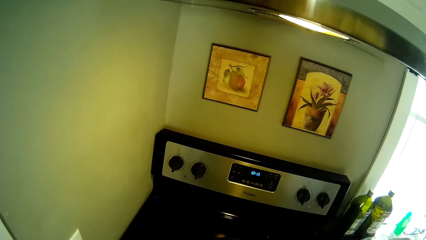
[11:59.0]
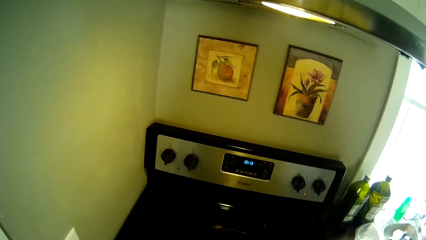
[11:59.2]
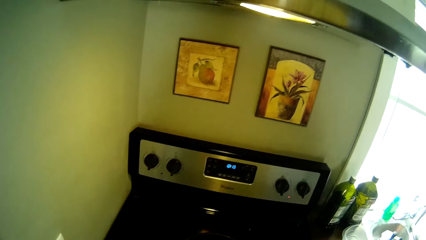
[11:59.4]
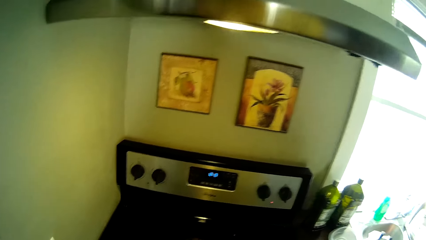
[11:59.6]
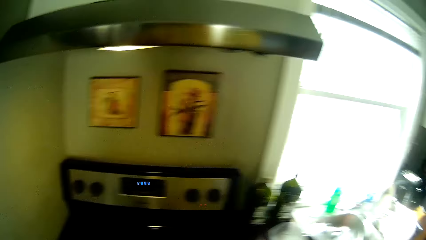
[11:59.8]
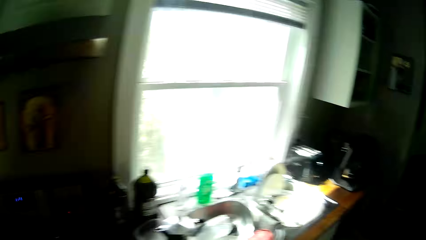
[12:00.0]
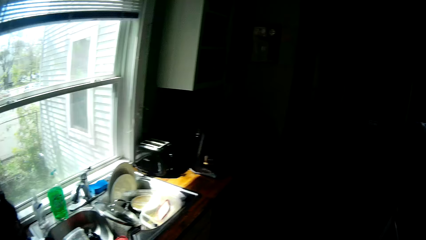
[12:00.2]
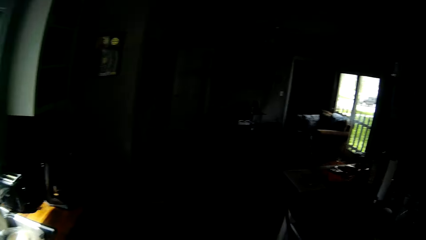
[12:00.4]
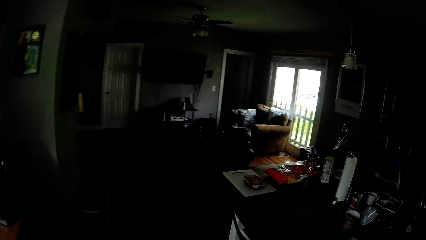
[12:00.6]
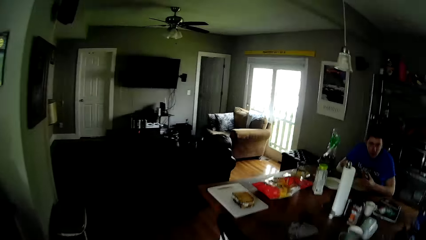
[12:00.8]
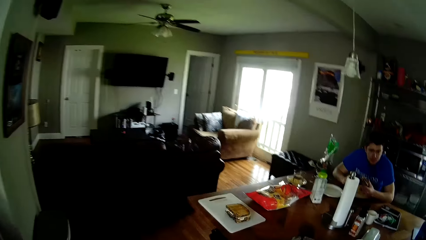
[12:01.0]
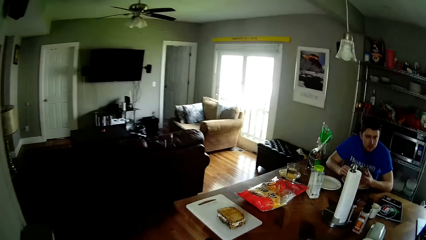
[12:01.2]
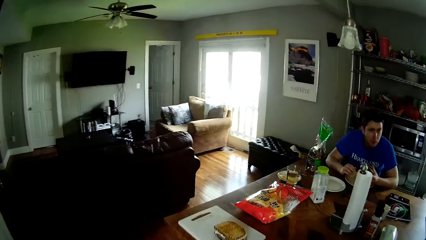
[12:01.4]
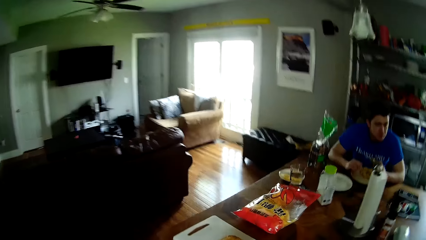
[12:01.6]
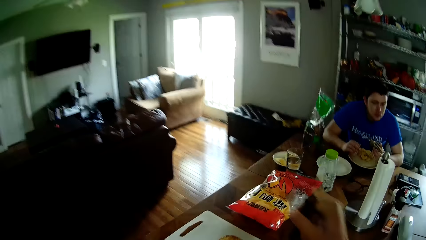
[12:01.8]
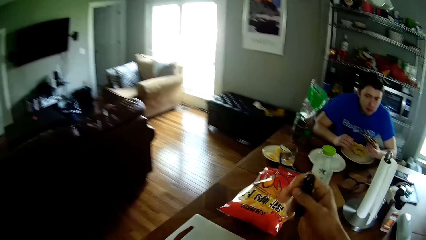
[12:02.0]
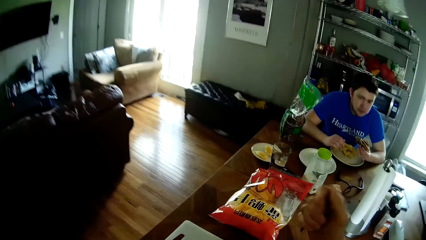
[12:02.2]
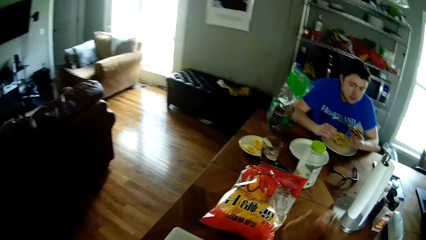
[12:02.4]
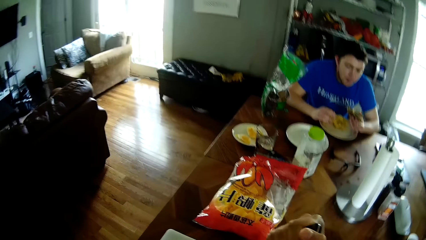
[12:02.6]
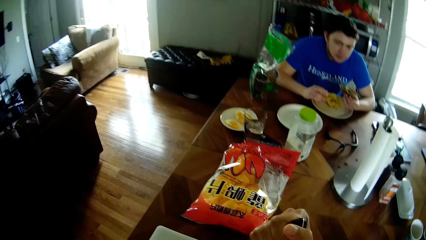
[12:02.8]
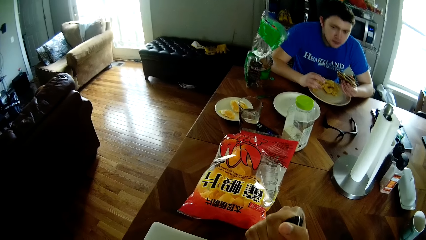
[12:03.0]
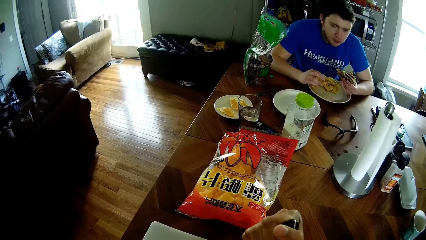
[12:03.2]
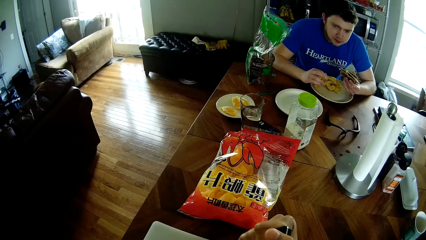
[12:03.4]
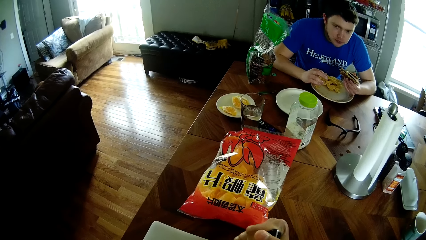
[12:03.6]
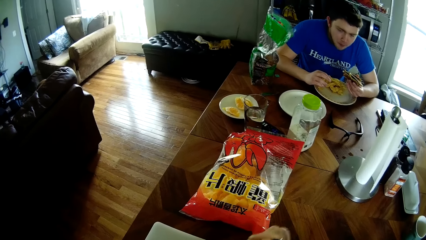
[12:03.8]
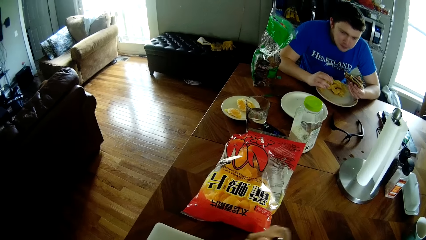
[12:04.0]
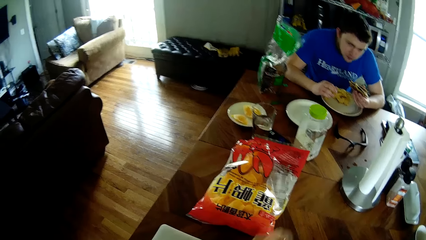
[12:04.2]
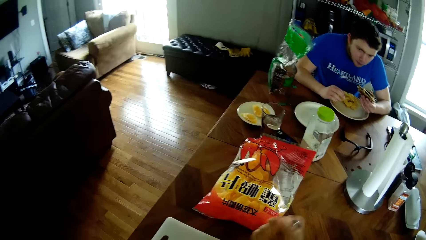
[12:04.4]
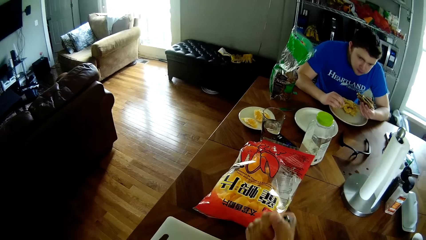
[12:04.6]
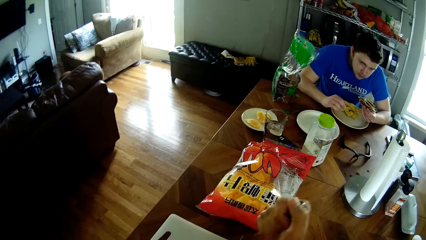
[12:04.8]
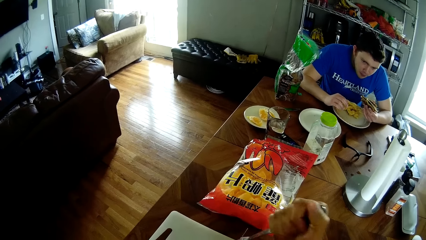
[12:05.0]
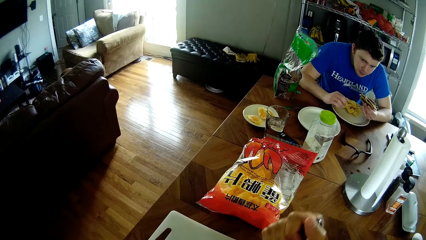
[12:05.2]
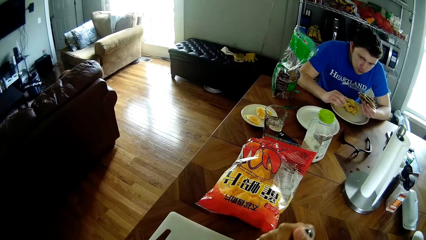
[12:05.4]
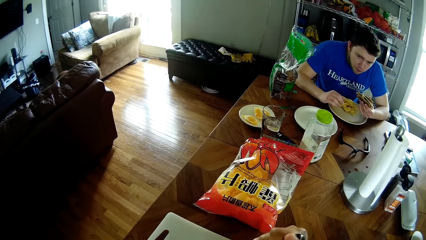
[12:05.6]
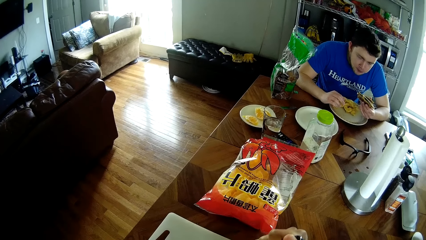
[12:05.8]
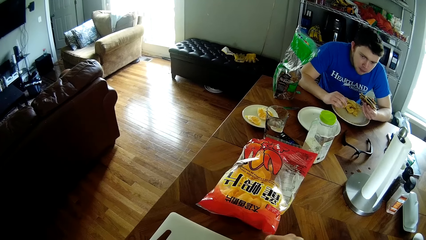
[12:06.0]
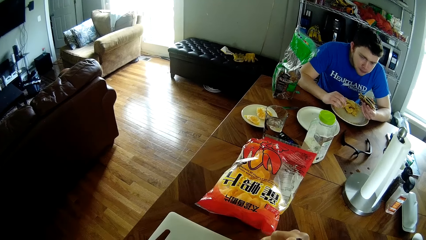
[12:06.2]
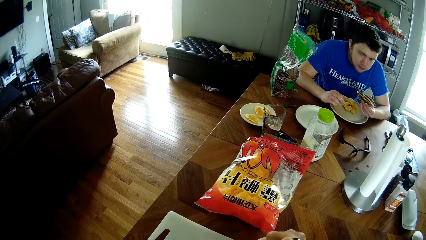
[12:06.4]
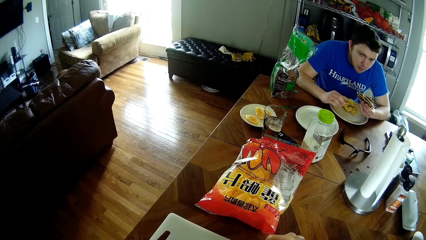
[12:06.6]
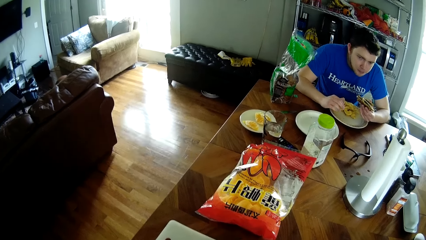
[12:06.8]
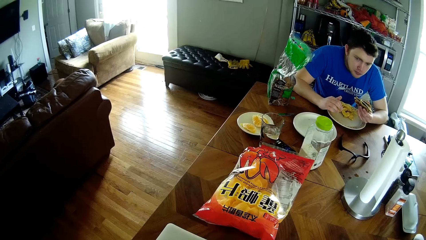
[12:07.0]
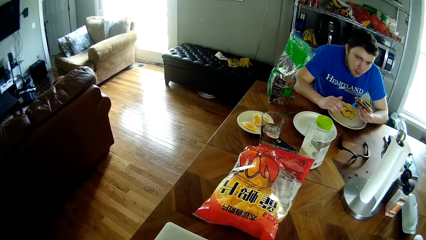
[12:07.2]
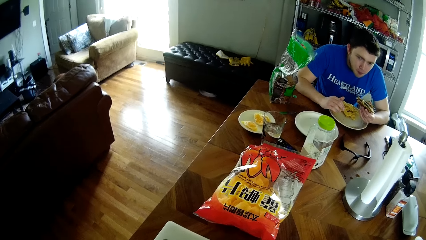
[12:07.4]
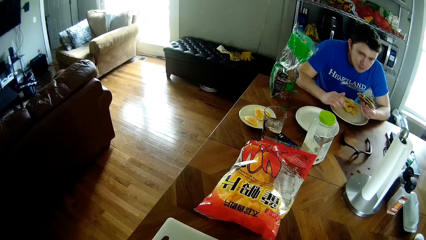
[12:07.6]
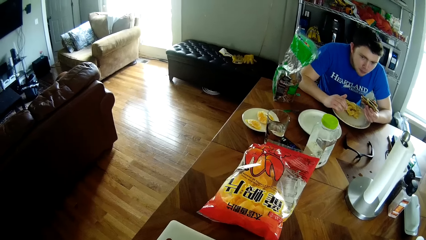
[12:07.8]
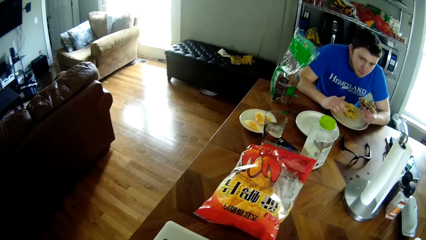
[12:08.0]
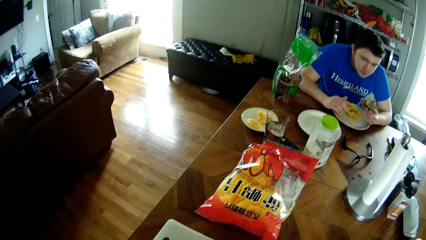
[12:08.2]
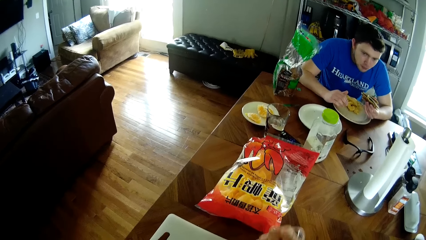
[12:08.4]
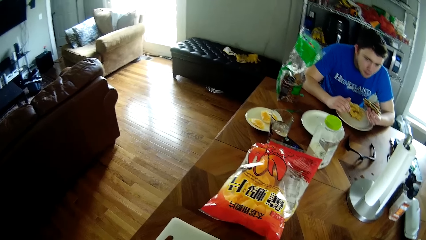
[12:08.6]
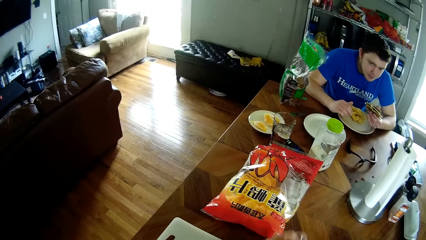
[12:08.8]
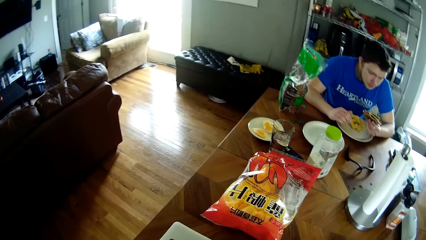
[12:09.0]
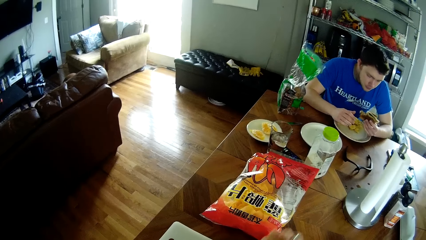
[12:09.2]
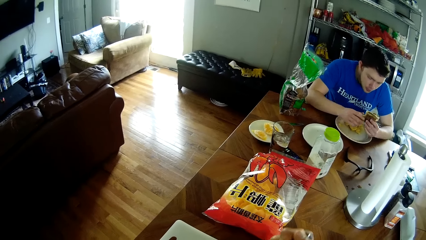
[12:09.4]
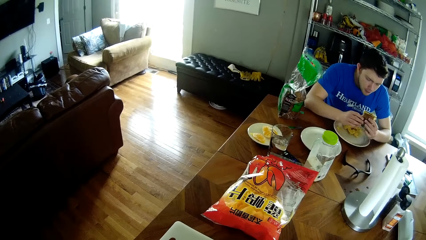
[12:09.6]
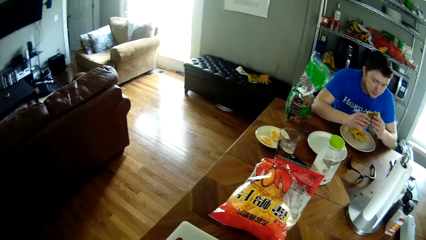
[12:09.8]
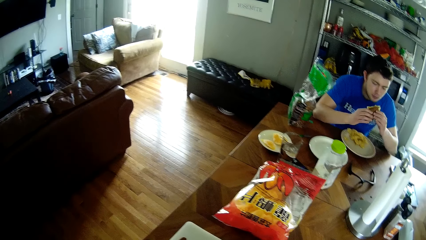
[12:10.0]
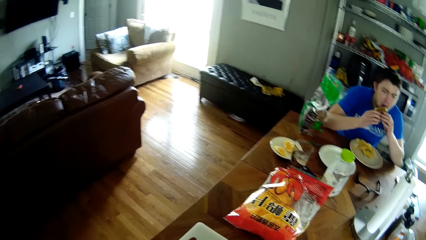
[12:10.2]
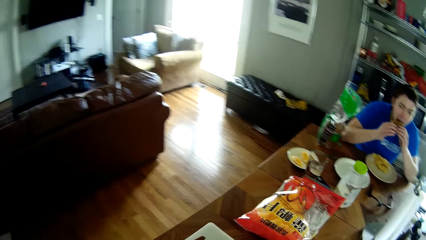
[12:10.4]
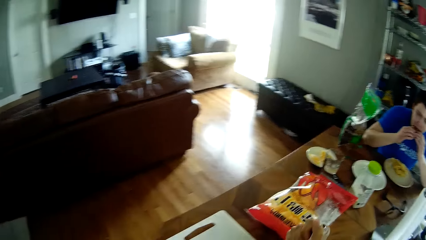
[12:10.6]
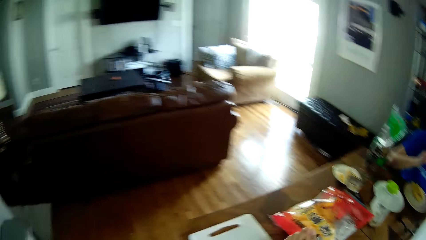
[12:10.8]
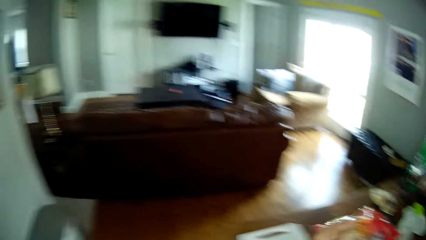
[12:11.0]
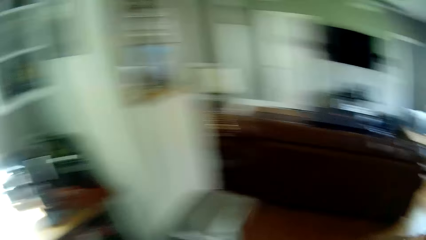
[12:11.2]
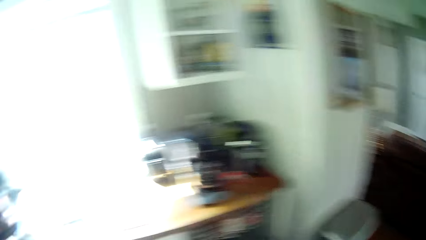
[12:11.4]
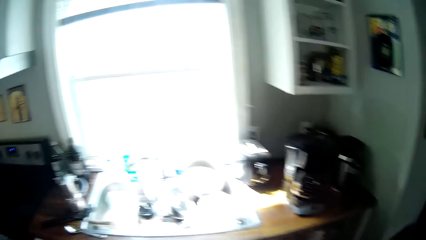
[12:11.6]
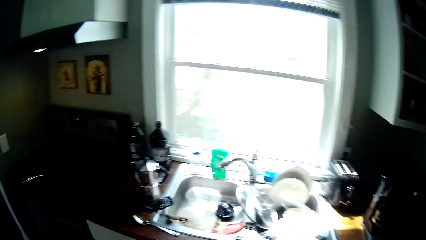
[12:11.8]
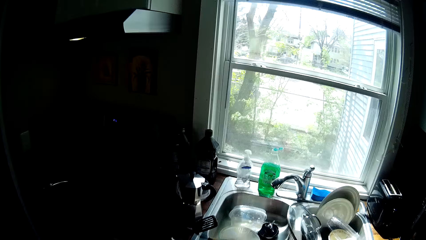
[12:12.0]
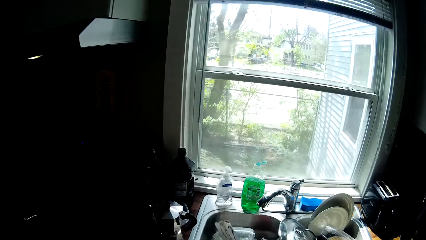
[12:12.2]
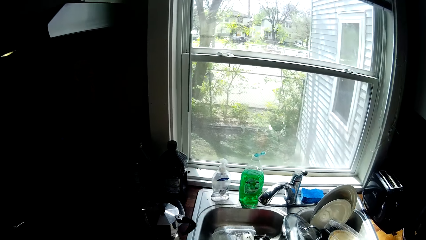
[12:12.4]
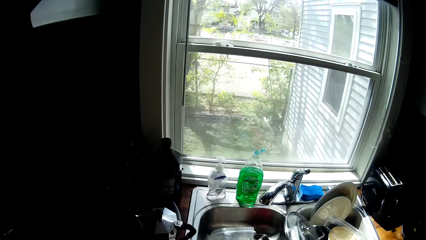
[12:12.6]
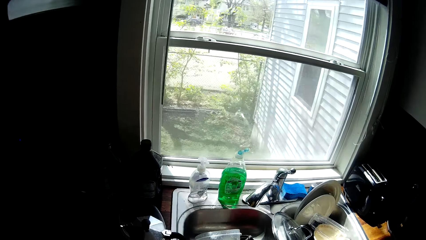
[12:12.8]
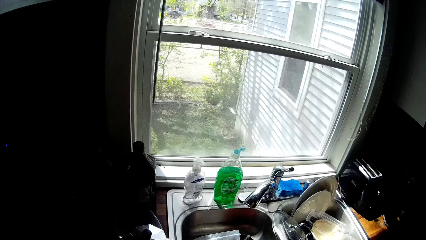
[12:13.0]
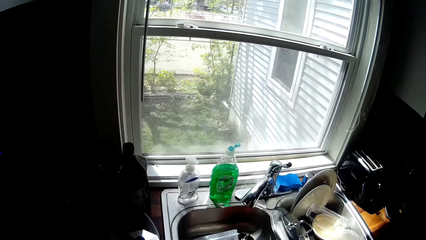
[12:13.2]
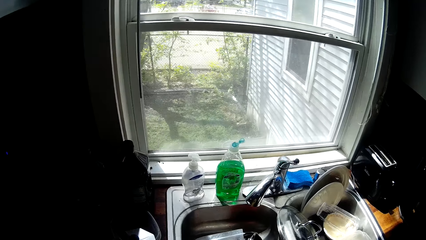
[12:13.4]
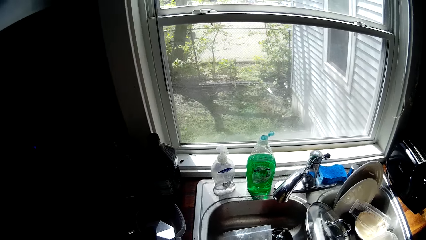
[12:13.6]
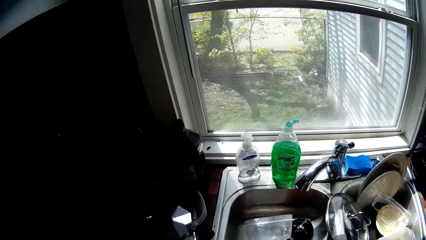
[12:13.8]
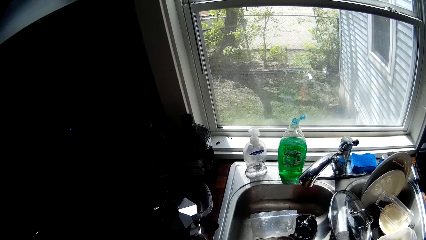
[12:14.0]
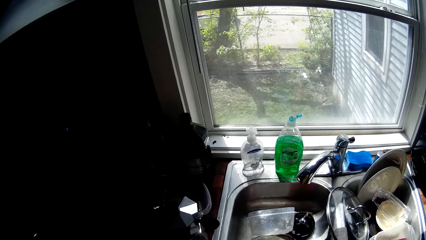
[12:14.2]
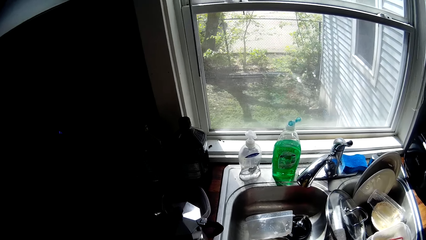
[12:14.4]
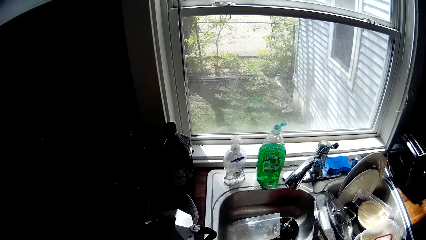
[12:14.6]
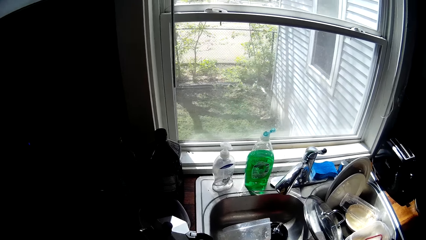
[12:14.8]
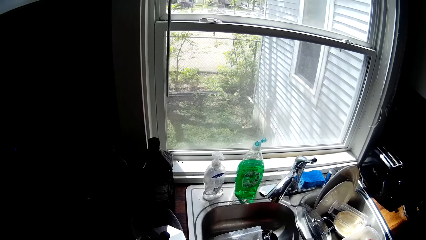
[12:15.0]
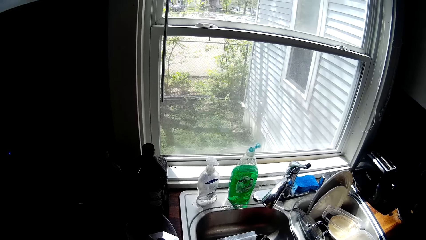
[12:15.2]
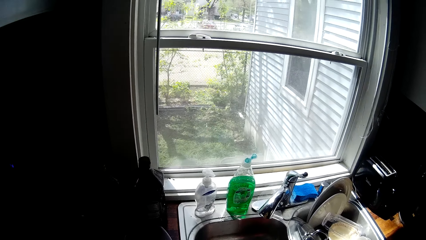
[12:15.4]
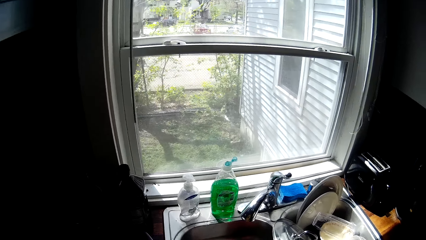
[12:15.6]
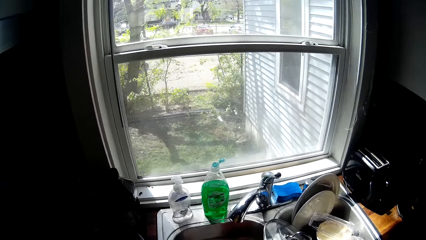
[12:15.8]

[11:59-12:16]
The camera wearer walks. He holds a knife in his right hand. He cuts food with the knife. He shakes the knife in his right hand. A man places his right hand on the sandwich and eats the sandwich in his hands. The camera wearer walks. He drops the knife on the sink.
